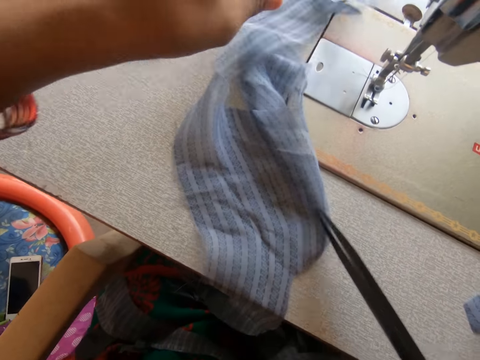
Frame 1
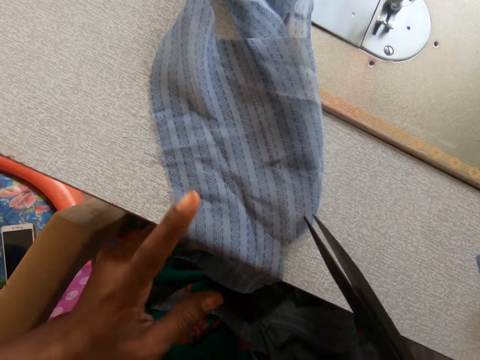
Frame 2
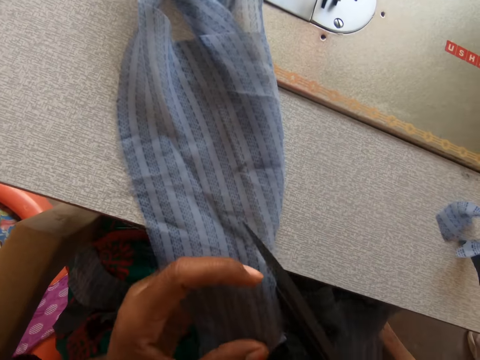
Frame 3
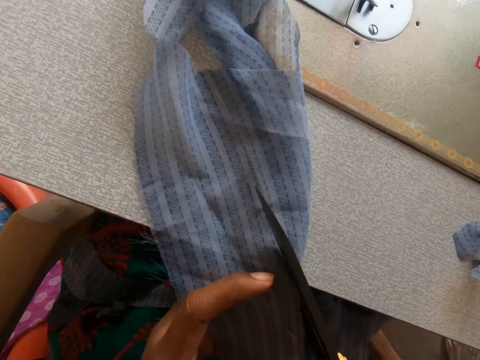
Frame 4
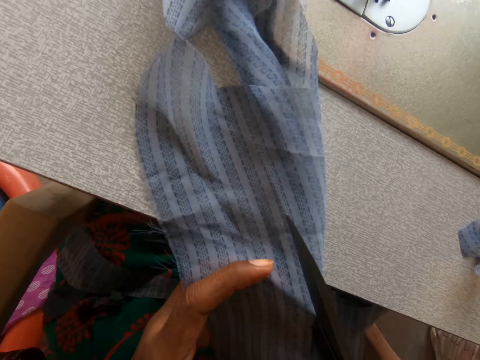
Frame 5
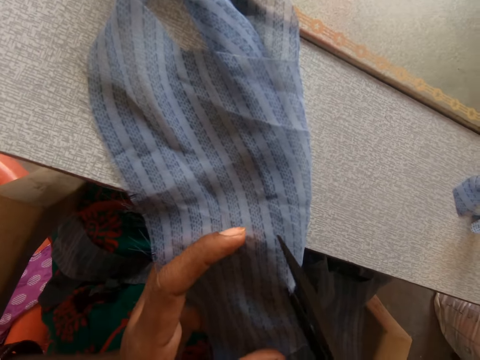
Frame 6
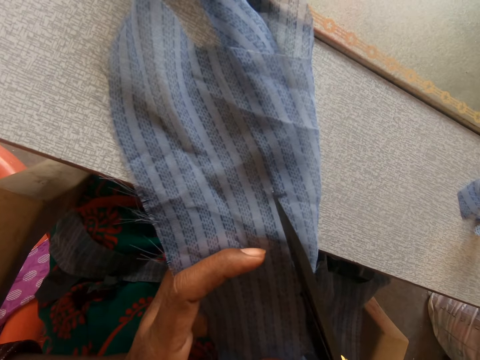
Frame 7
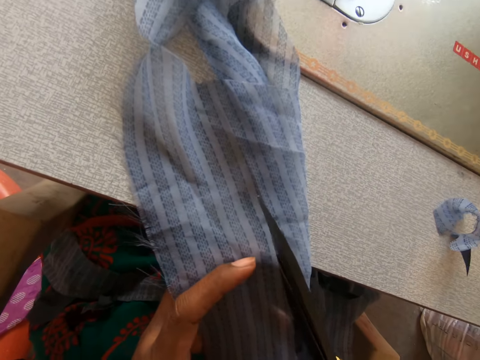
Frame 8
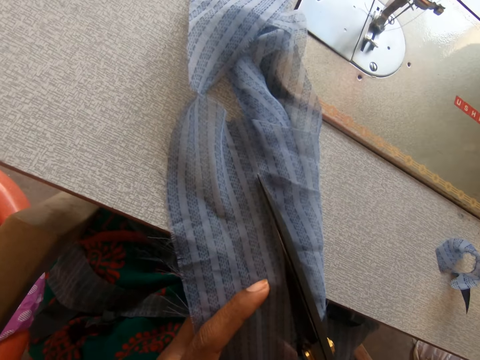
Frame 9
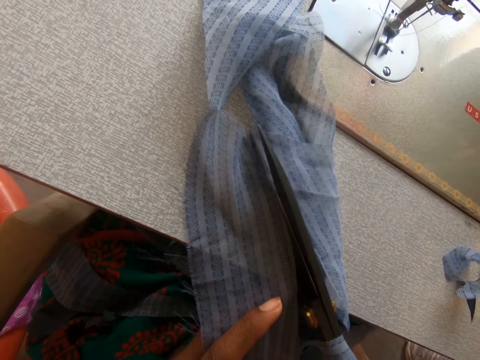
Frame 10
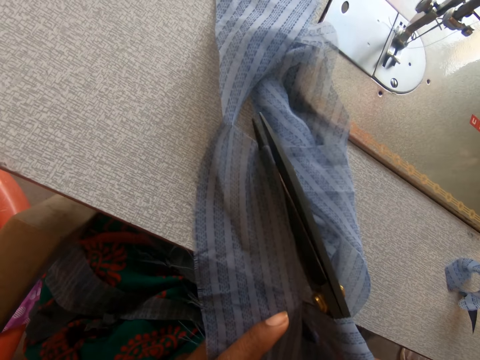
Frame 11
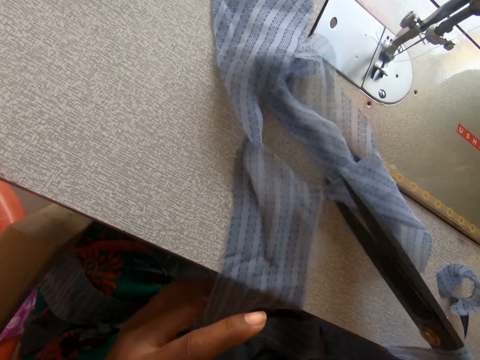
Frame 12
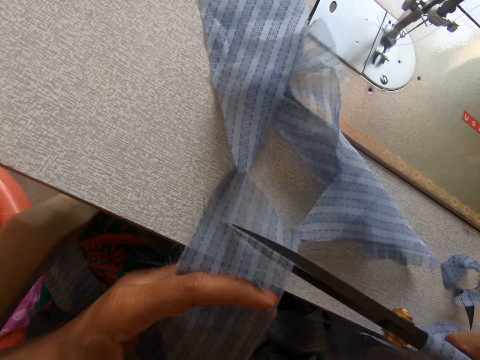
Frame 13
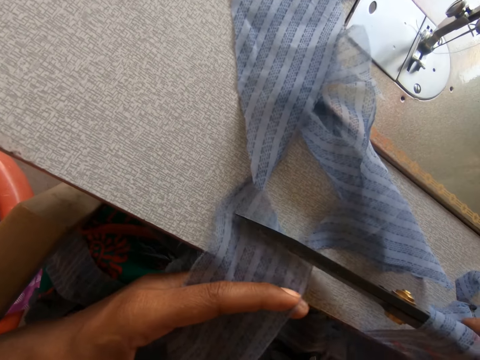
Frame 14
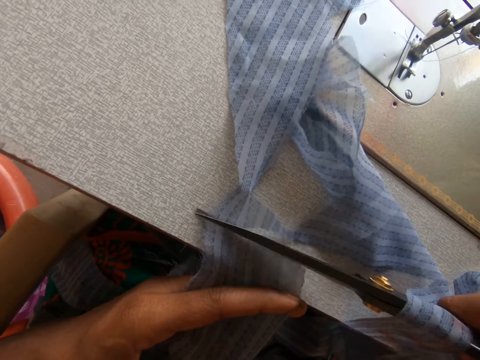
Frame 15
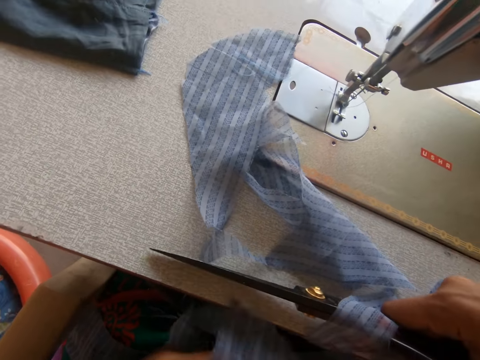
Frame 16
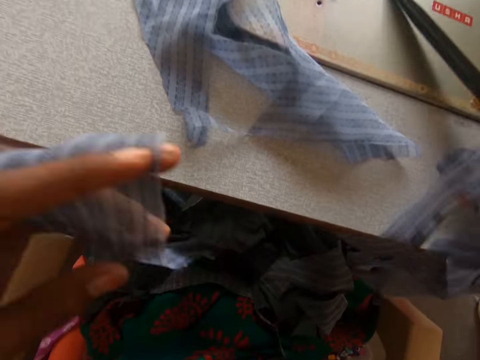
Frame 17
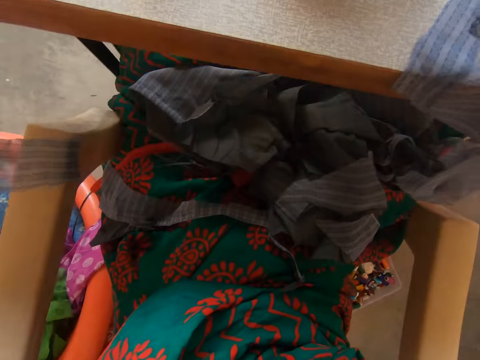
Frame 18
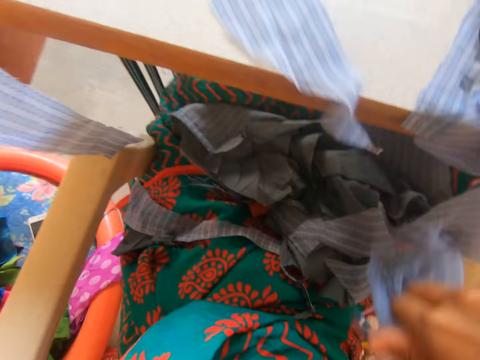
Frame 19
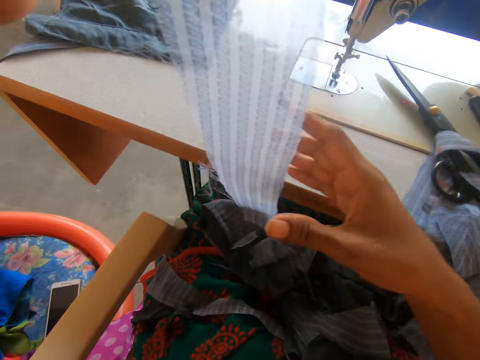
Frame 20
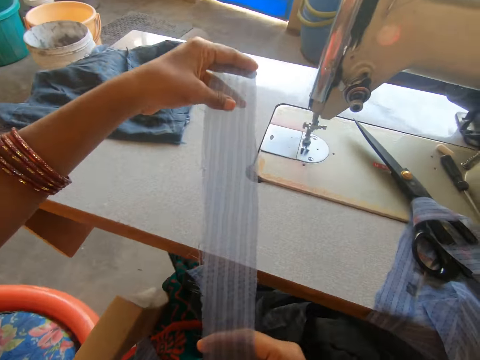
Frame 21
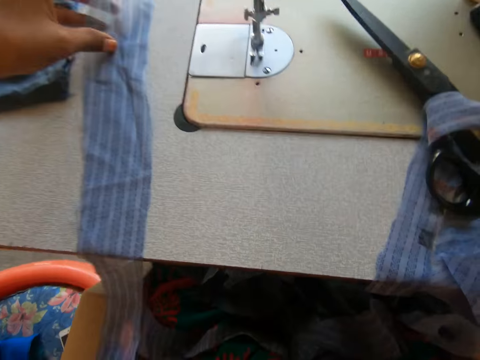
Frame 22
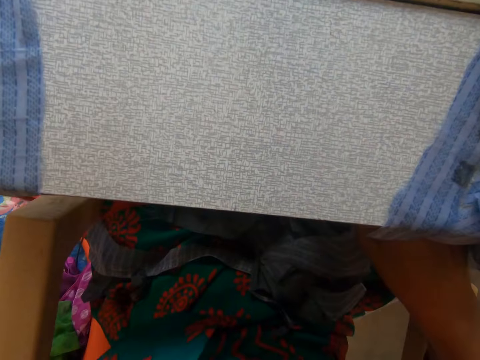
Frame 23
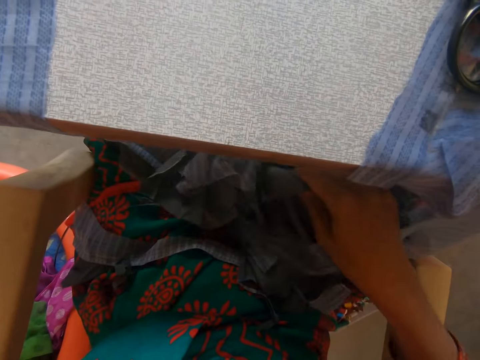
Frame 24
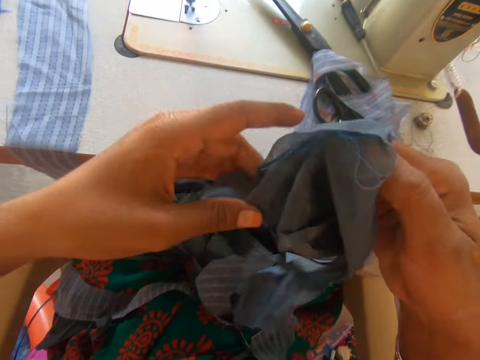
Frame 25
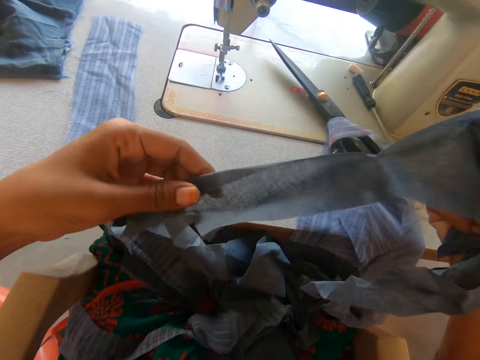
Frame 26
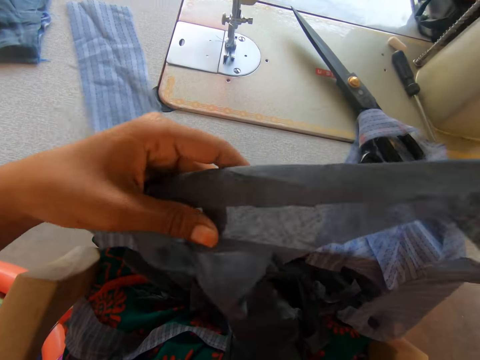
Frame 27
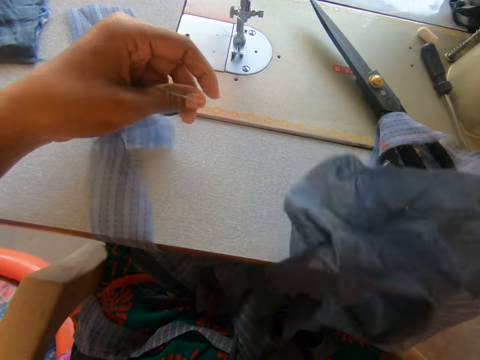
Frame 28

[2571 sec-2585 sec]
The camera wearer cuts a garment. She lifts the garment up. She places the garment on the sewing machine. She takes the garment on her lap.

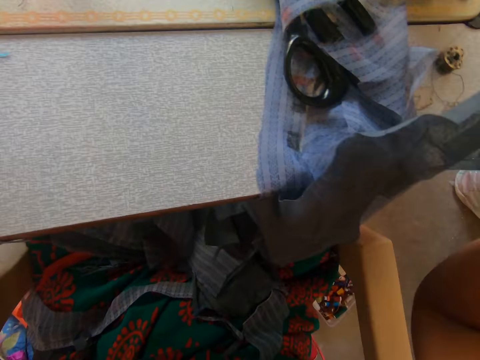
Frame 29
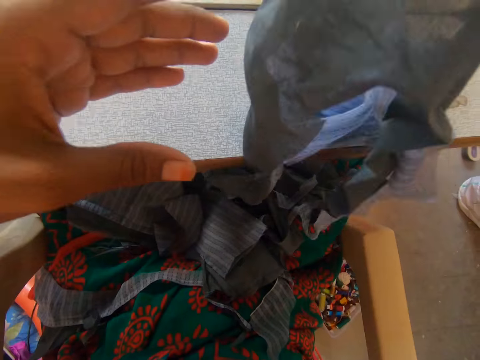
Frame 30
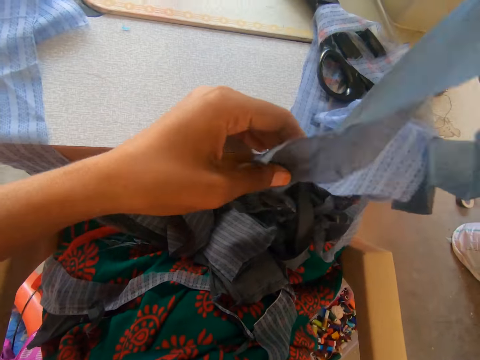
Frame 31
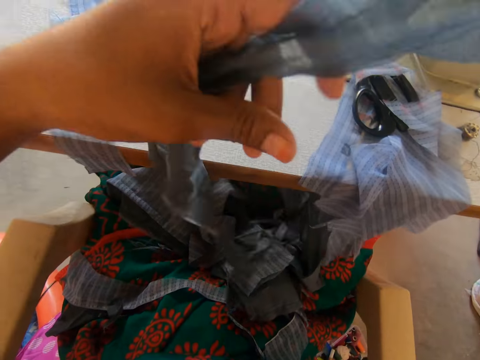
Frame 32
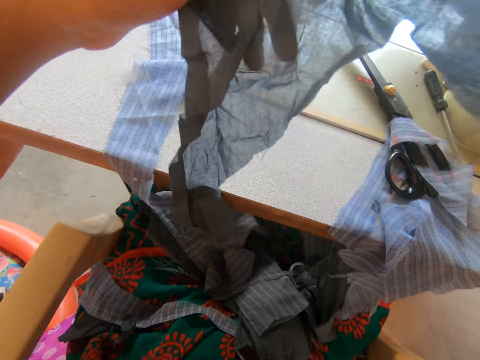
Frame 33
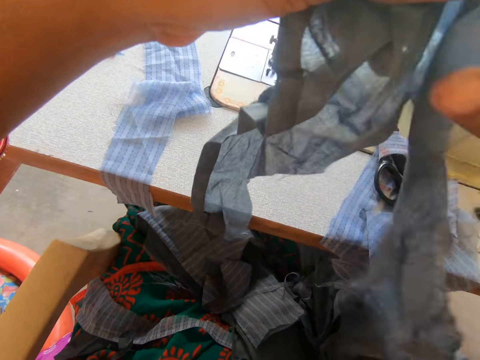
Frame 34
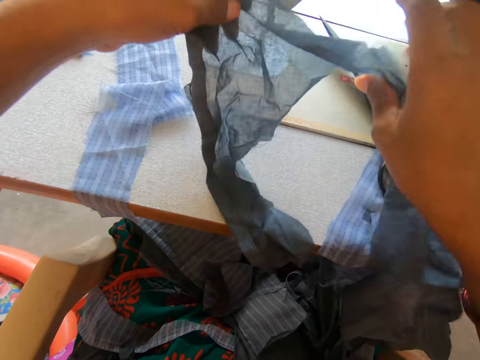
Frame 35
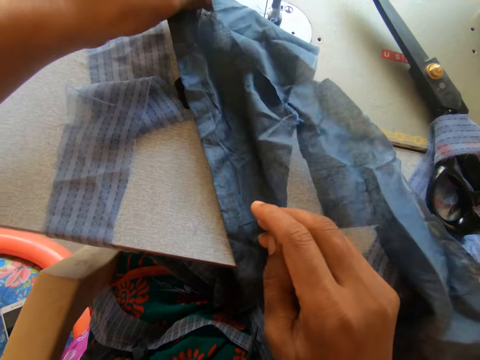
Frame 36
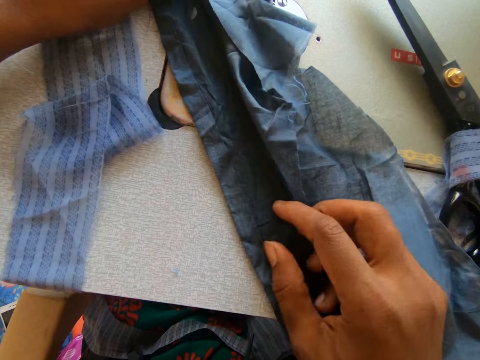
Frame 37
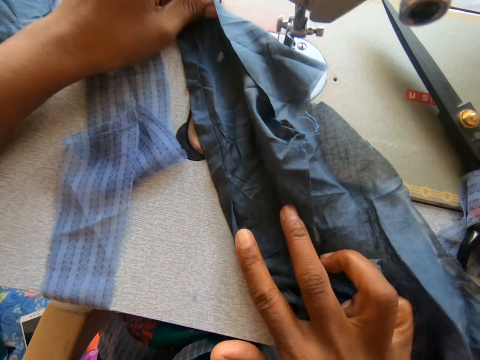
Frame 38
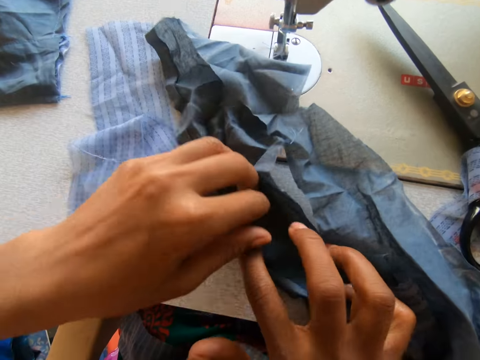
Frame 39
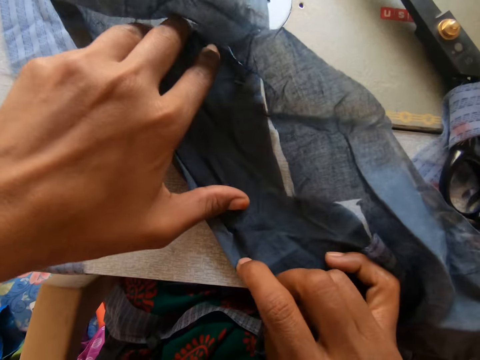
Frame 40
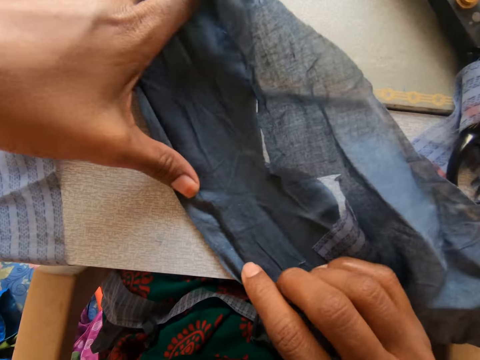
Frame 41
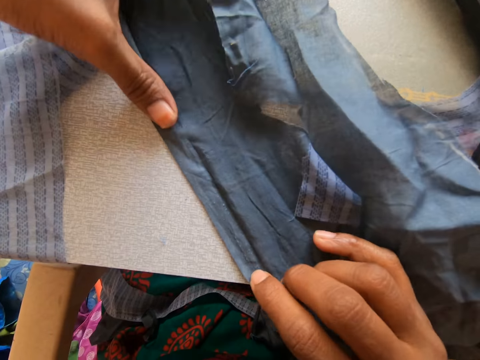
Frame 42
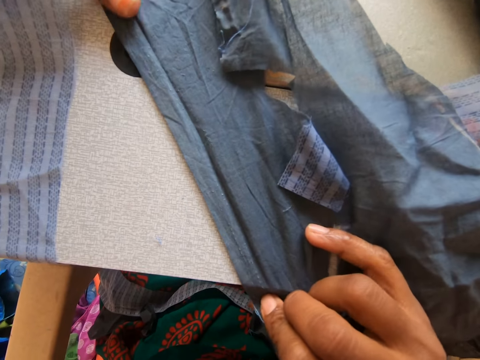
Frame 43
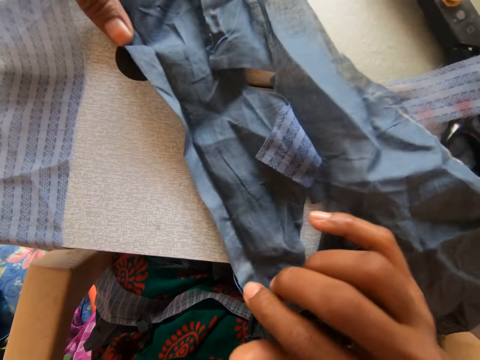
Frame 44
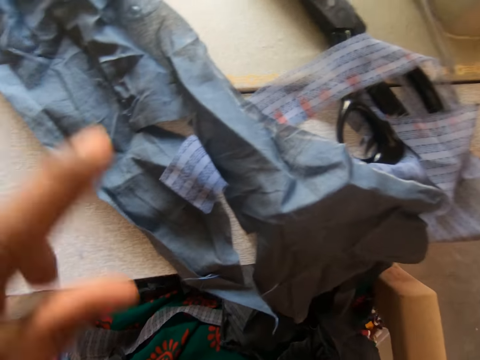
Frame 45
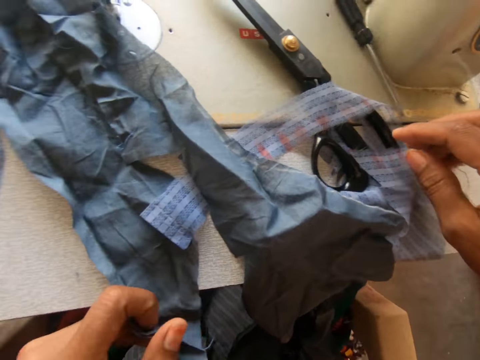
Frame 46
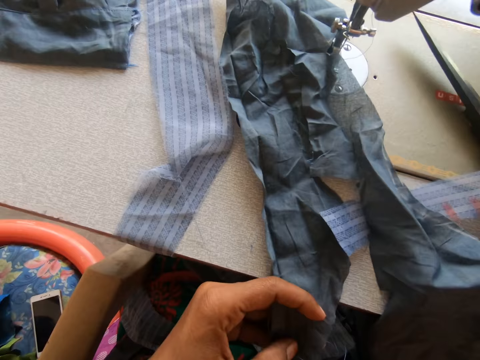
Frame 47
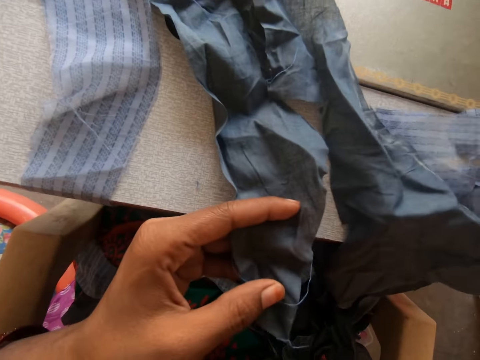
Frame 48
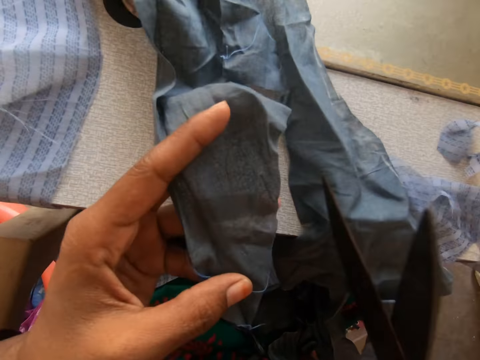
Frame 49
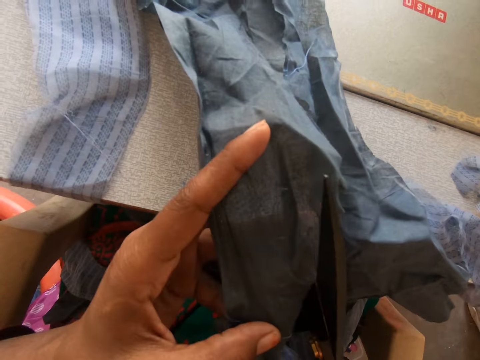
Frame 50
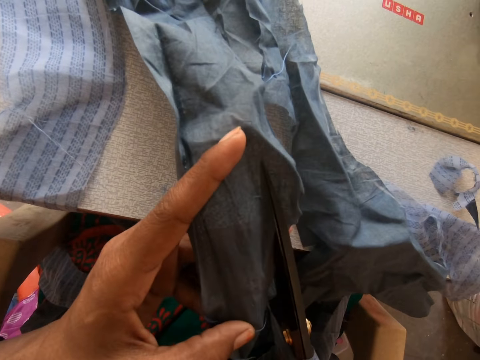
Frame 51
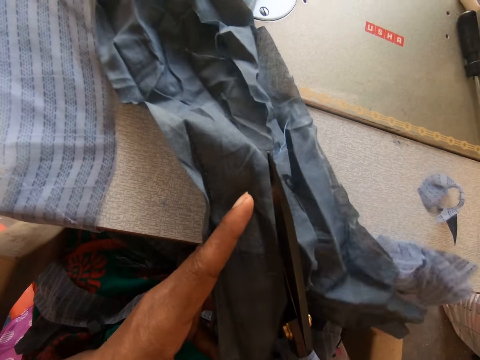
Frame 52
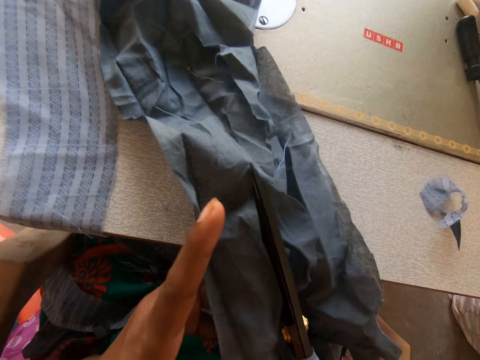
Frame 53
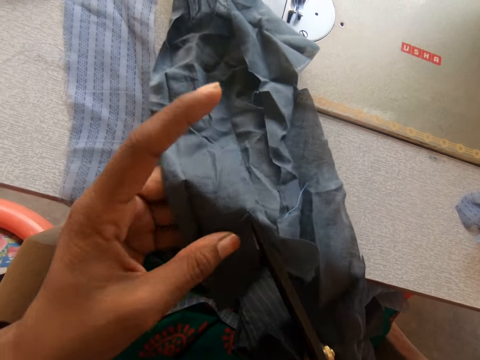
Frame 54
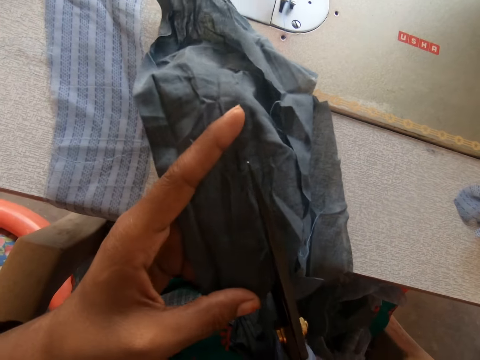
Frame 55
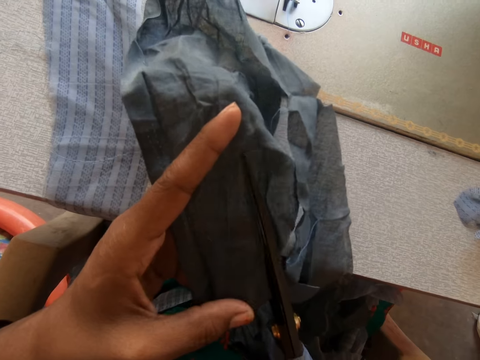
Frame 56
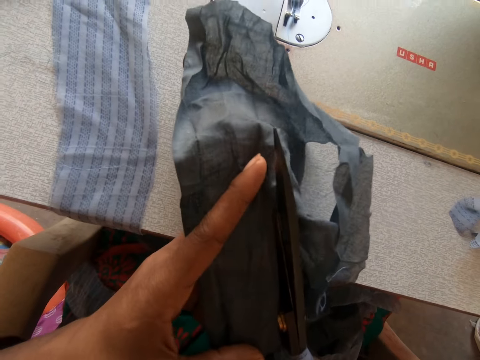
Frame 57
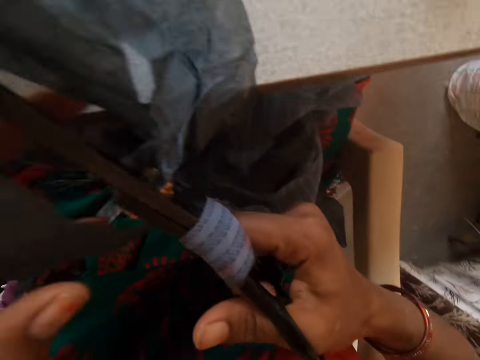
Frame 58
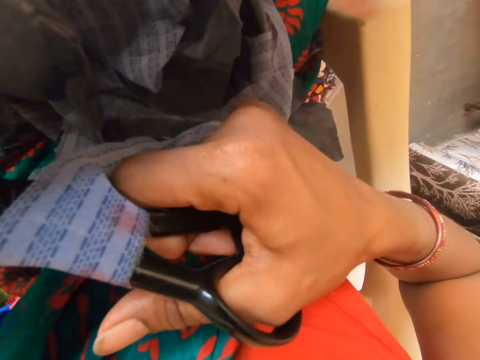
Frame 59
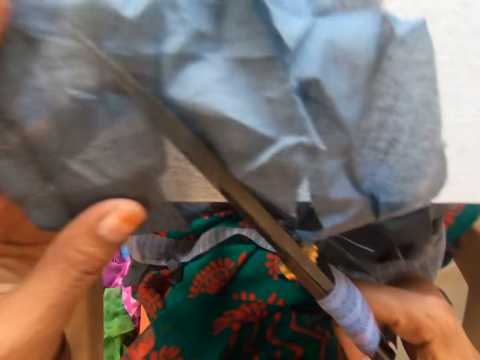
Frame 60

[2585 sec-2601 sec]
The camera wearer lifts a garment up. They spread the garment on the sewing machine. They take a pair of scissors. They cut the garment.
